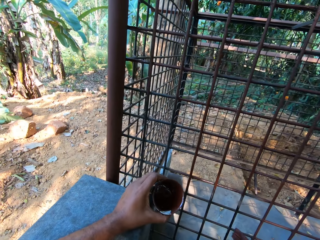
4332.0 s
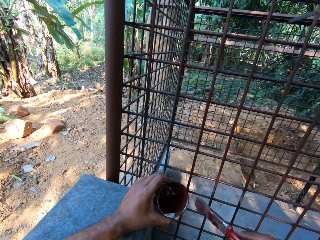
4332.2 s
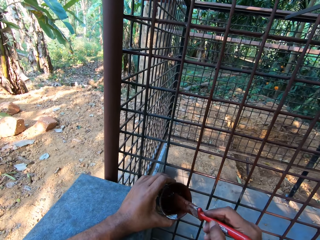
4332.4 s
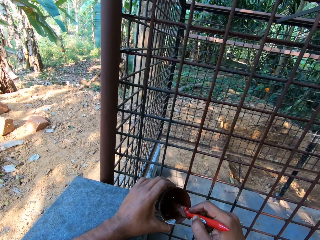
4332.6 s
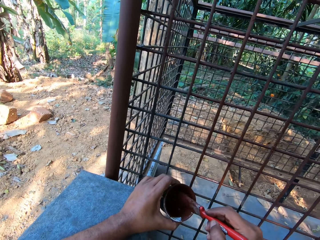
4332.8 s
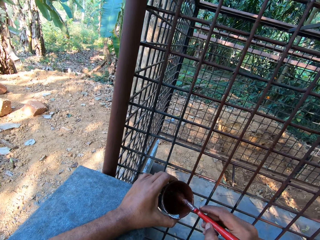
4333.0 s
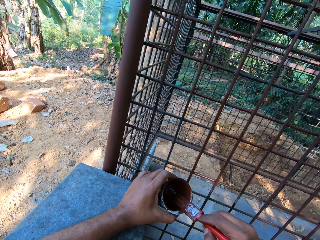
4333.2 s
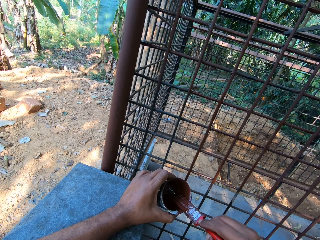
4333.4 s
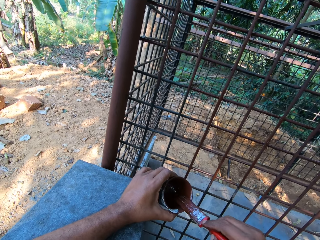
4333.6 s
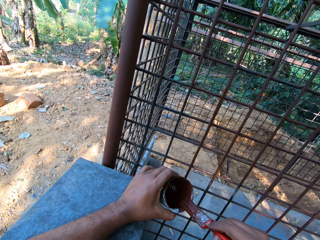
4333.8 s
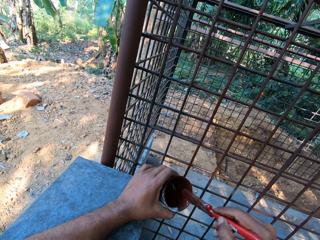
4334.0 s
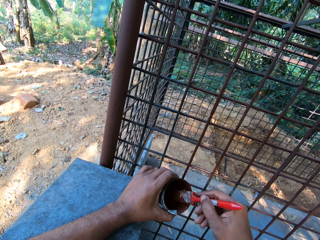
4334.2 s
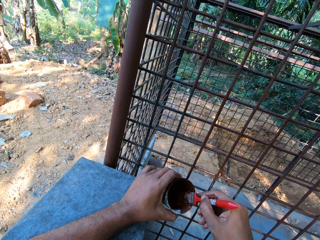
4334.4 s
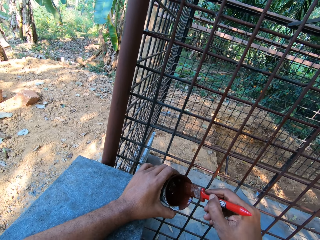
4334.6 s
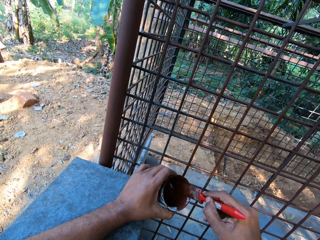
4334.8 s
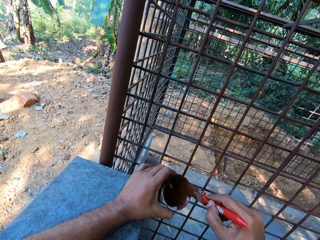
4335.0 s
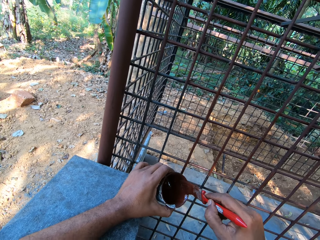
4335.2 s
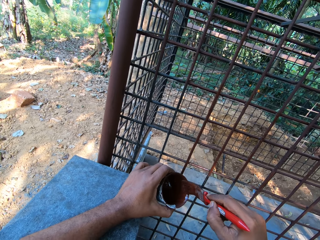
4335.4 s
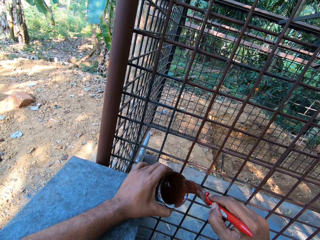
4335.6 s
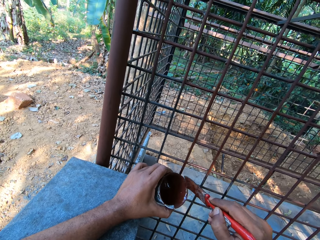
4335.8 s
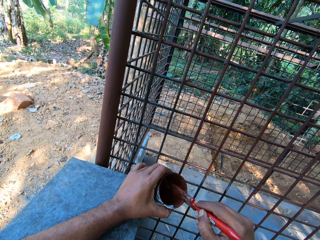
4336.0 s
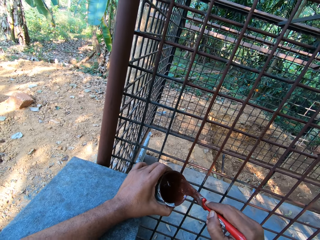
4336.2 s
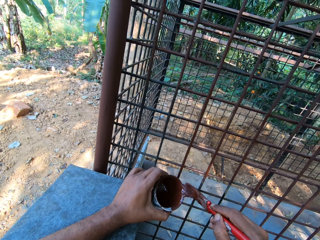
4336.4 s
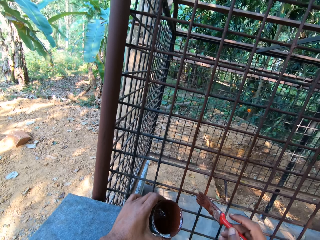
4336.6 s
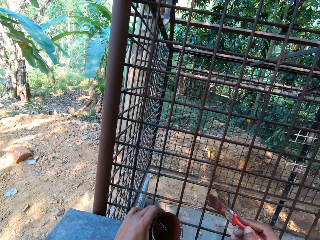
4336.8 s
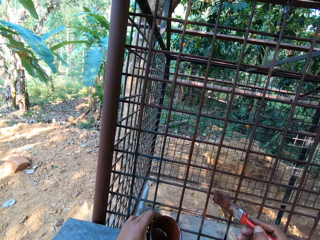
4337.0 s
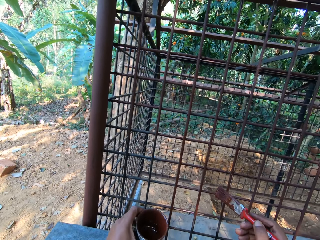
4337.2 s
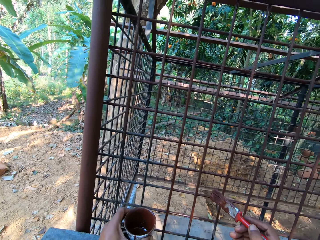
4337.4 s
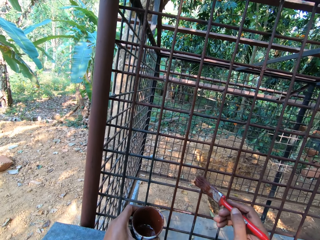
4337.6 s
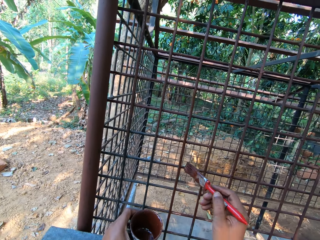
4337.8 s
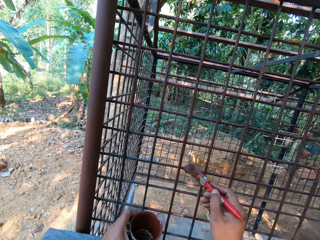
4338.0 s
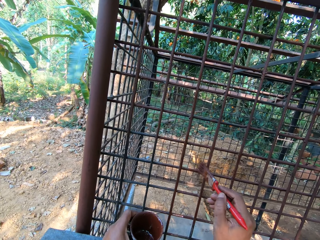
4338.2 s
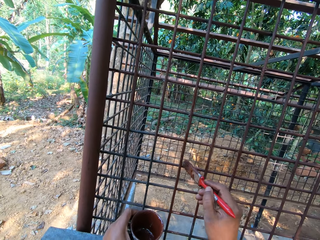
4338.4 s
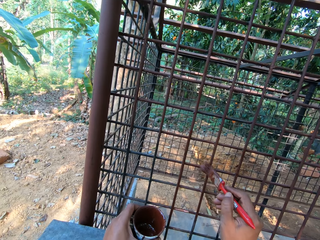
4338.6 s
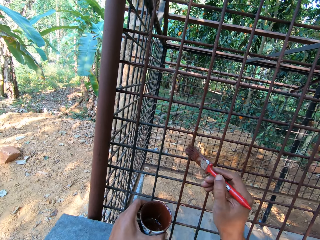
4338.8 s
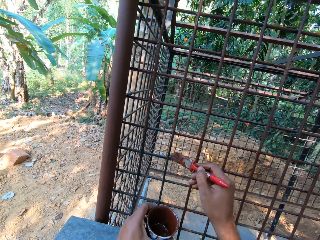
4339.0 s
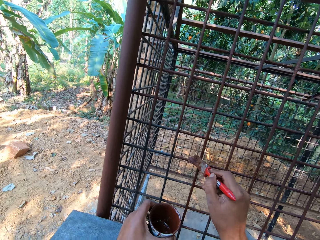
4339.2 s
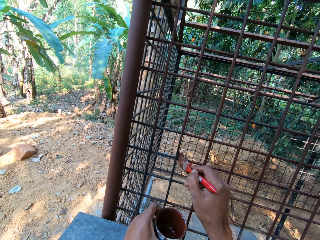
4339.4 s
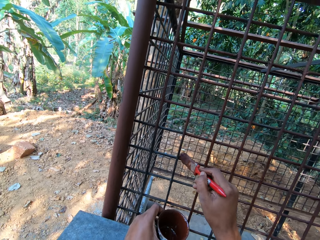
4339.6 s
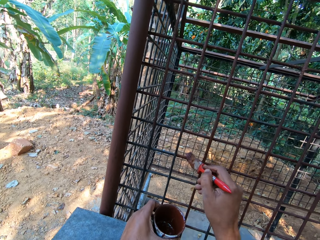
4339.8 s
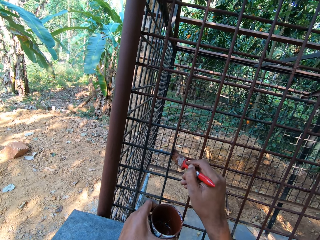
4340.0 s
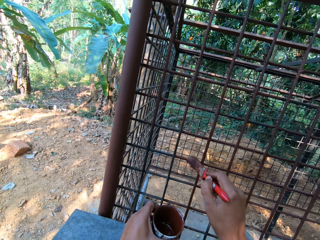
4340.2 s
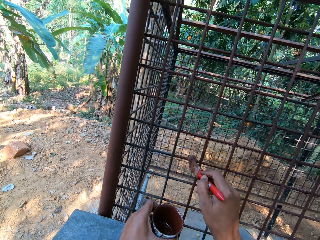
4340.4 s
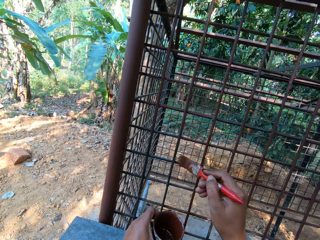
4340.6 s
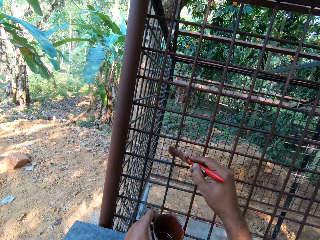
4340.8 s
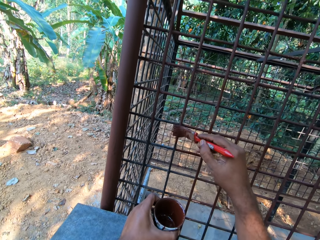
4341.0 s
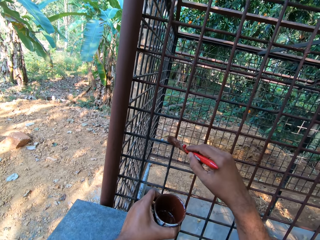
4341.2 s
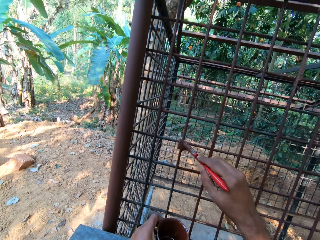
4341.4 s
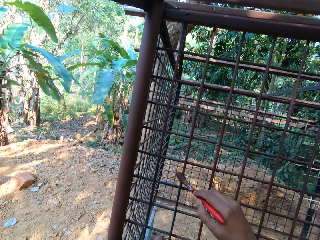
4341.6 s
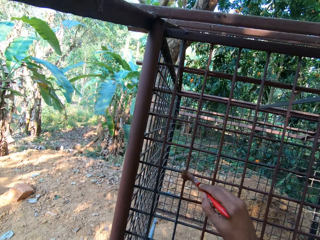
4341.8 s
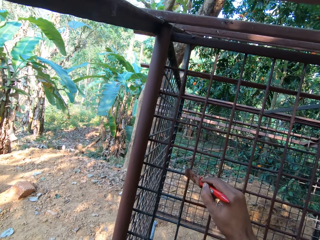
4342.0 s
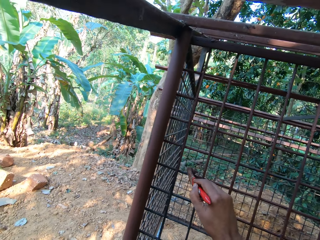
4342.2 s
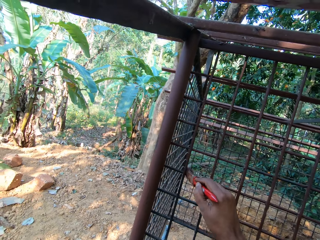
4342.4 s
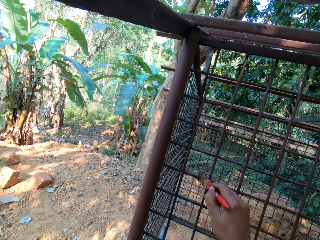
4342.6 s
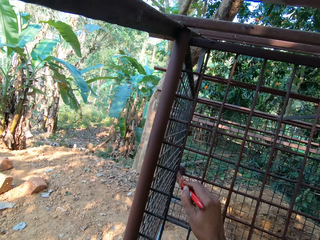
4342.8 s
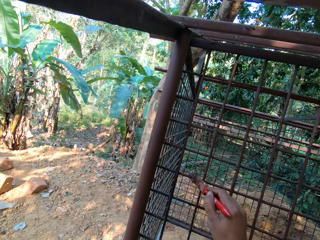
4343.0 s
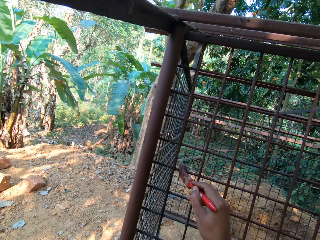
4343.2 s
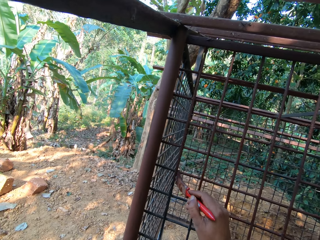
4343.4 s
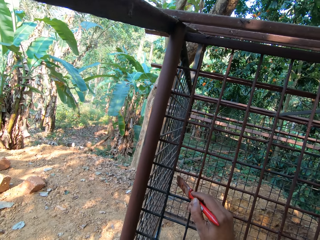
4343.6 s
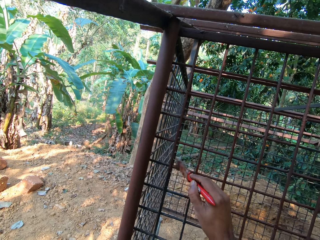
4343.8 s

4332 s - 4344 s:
The camera wearer dips the paintbrush in his right hand into the paint in the container in his left hand. He rubs off some paint from the paintbrush in his right hand on the brim of the container. He dips the paintbrush in his right hand into the paint in the container in his left hand. He rubs off some paint from the paintbrush in his right hand on the brim of the container. He paints the cage with the paintbrush in his right hand.

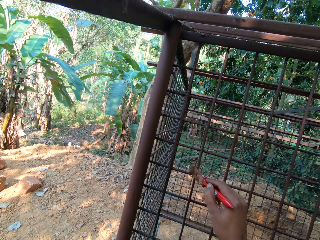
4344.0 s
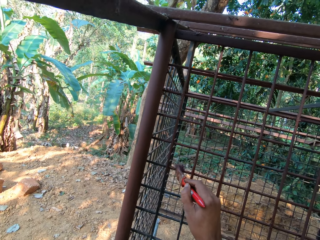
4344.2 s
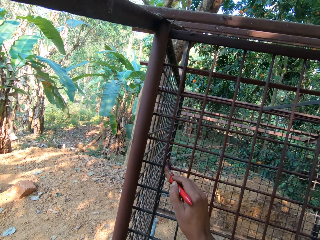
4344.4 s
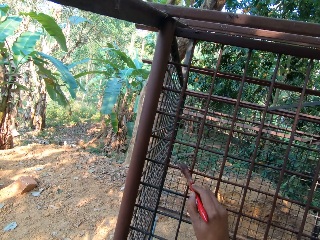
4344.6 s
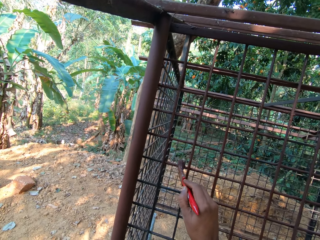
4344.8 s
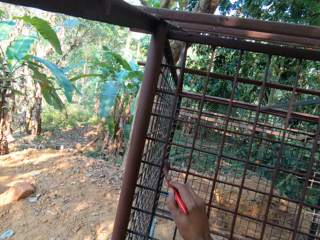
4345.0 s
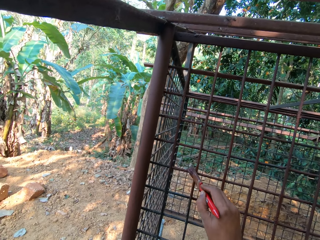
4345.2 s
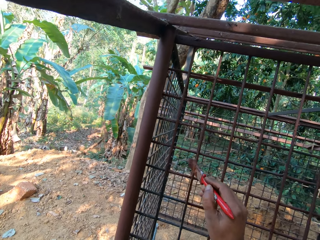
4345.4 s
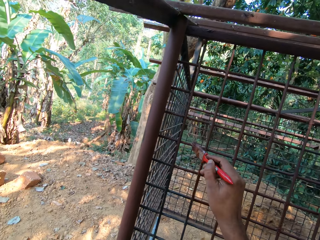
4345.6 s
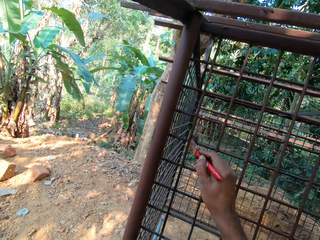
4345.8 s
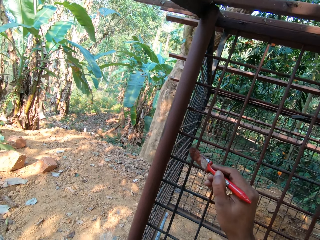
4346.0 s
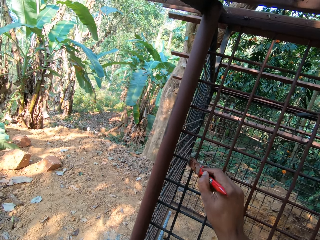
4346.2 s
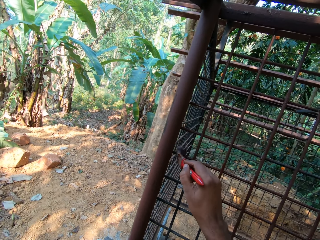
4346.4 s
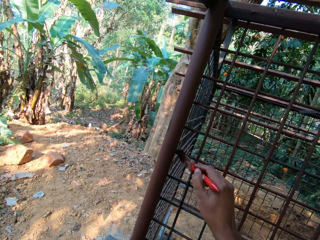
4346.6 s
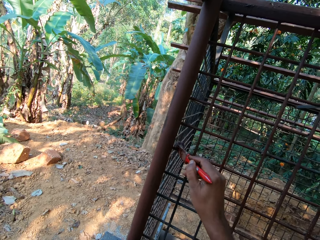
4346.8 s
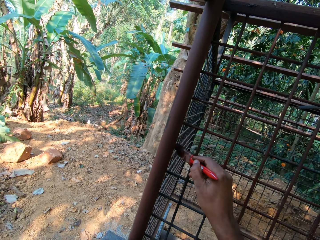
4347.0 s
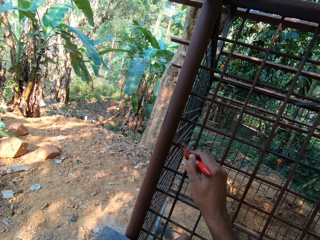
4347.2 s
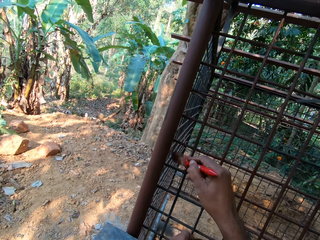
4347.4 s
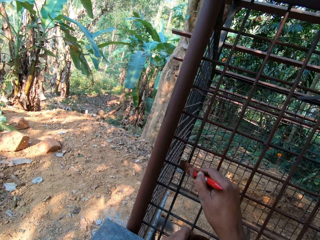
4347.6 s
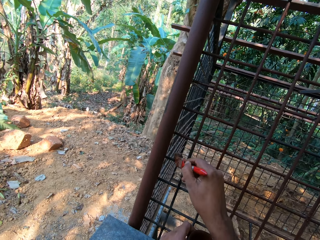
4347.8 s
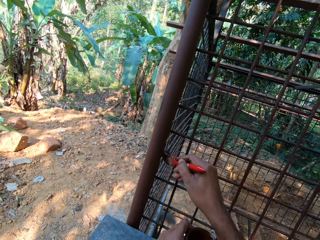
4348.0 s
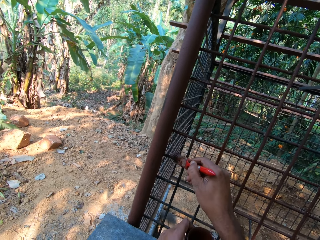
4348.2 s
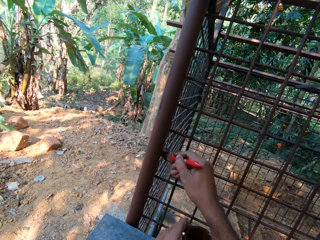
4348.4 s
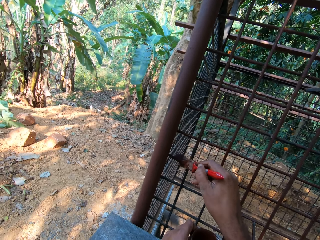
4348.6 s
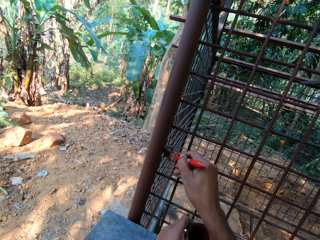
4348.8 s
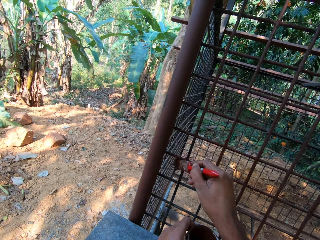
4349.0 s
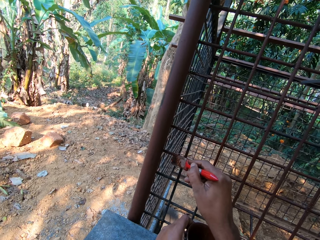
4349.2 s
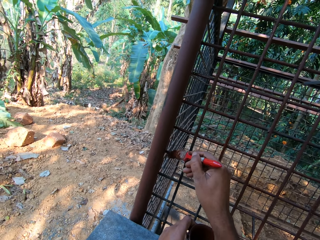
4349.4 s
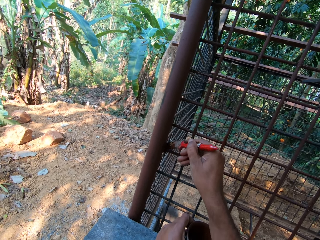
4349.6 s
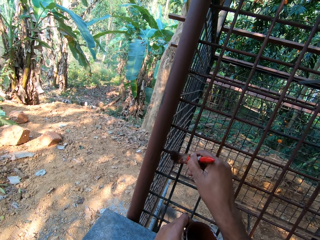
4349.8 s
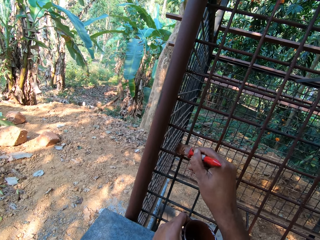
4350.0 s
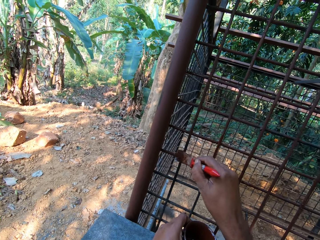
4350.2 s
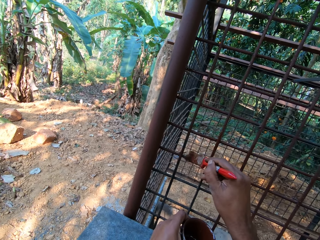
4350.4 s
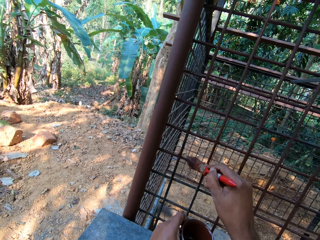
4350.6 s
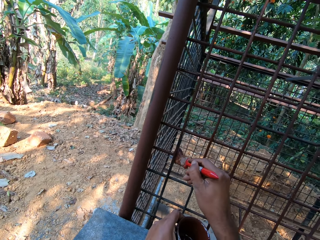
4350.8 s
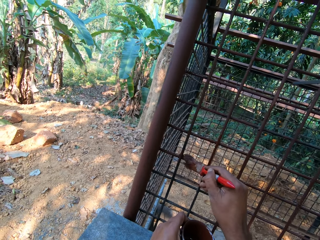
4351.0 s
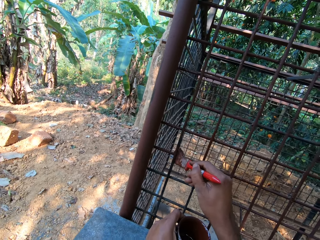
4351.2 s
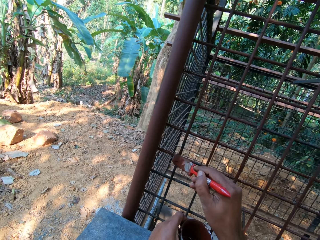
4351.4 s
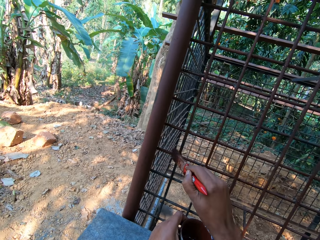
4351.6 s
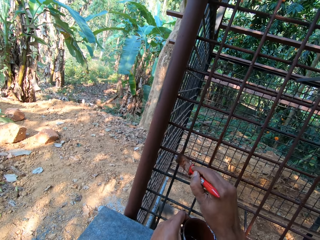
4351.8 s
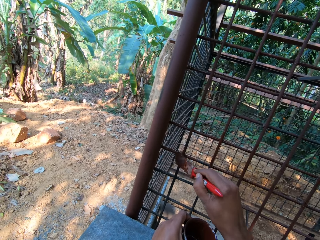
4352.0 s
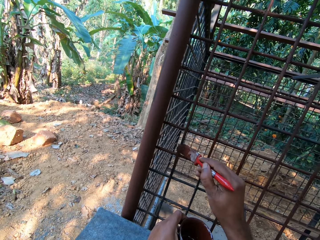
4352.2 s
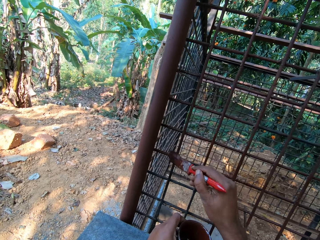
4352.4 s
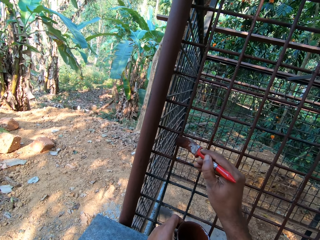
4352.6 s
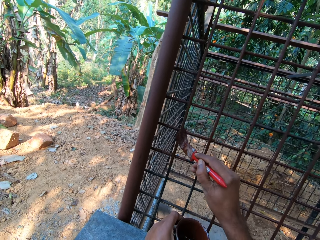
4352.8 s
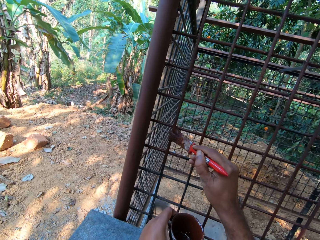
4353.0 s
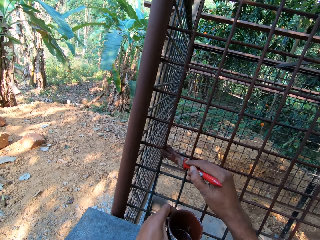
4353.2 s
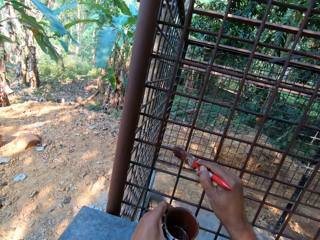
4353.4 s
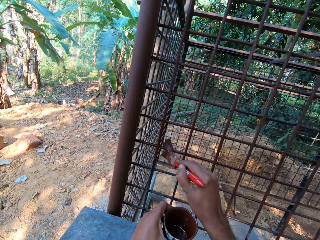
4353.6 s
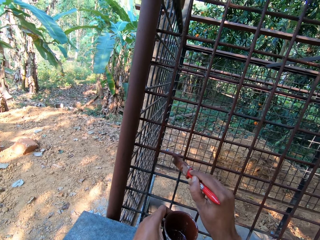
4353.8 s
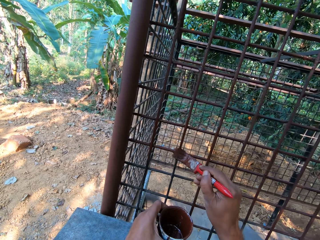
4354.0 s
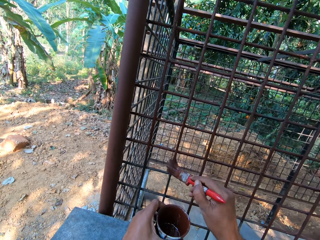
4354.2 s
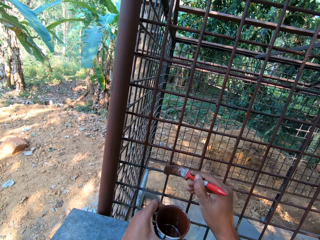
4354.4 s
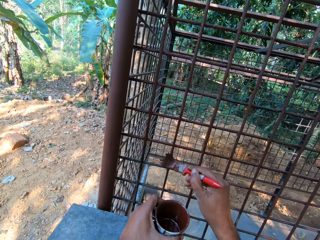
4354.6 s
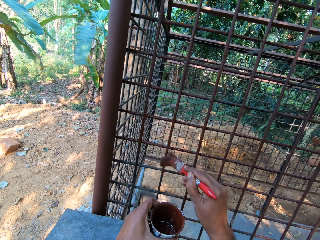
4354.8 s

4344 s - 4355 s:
A man converses with another man.
